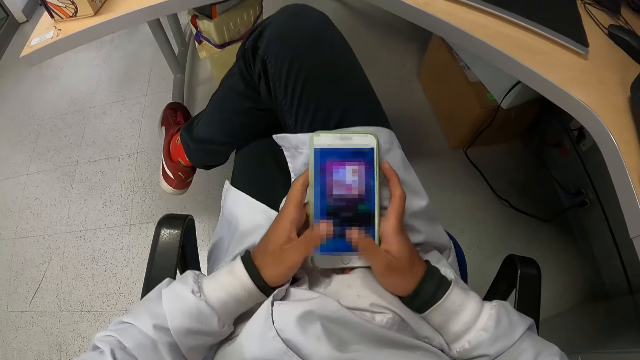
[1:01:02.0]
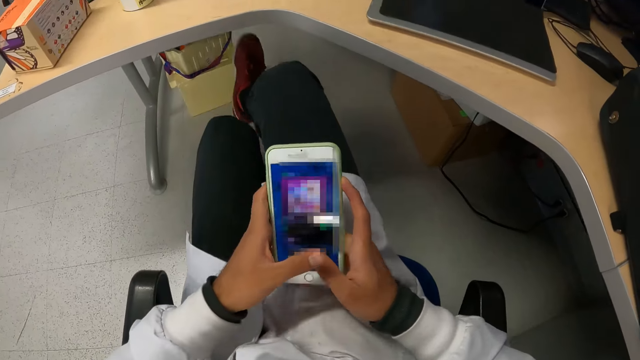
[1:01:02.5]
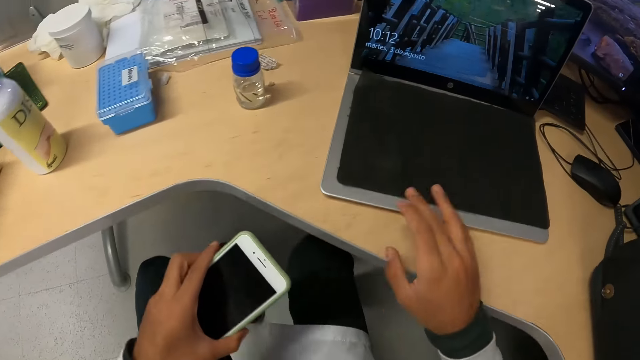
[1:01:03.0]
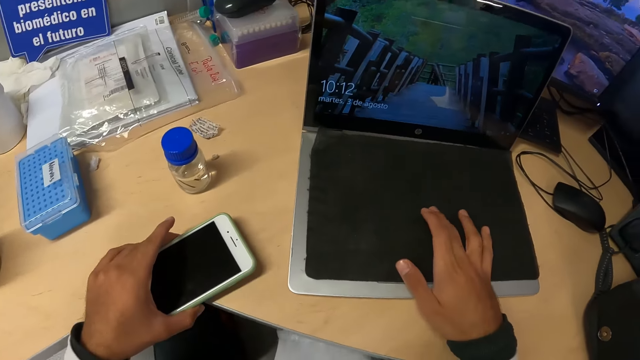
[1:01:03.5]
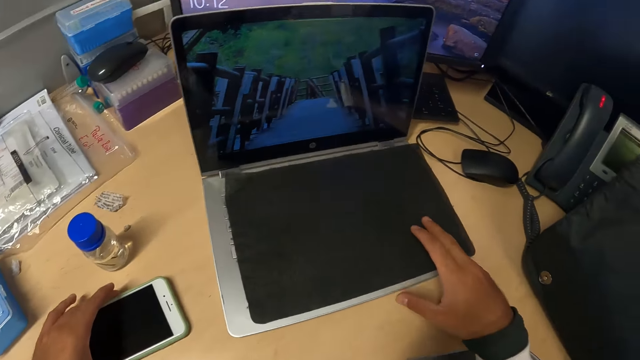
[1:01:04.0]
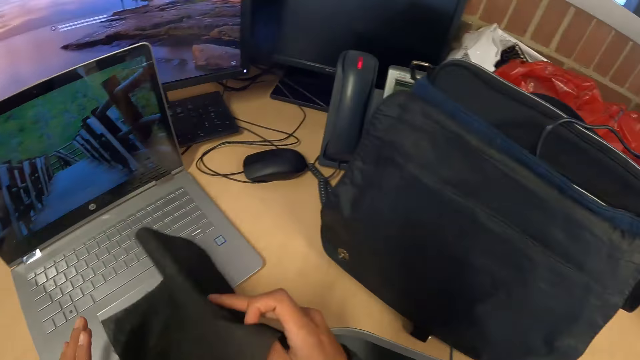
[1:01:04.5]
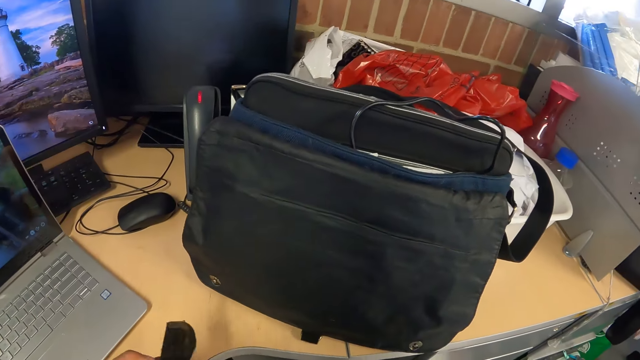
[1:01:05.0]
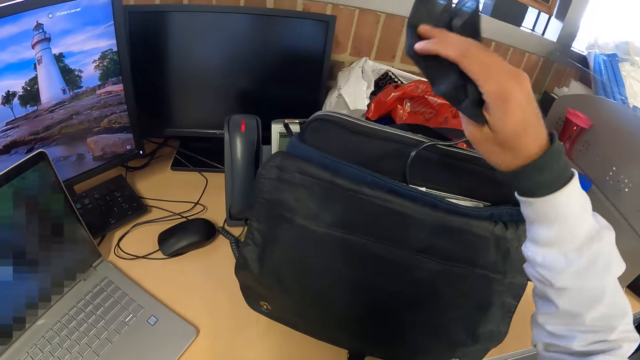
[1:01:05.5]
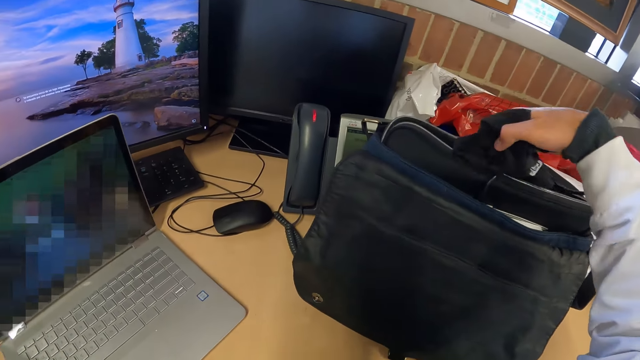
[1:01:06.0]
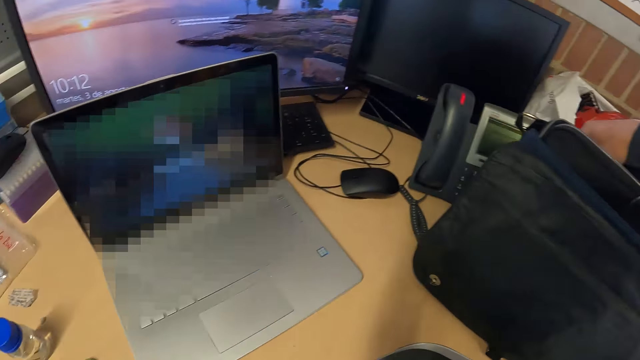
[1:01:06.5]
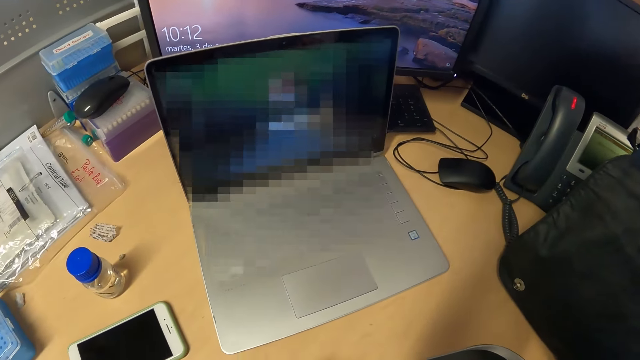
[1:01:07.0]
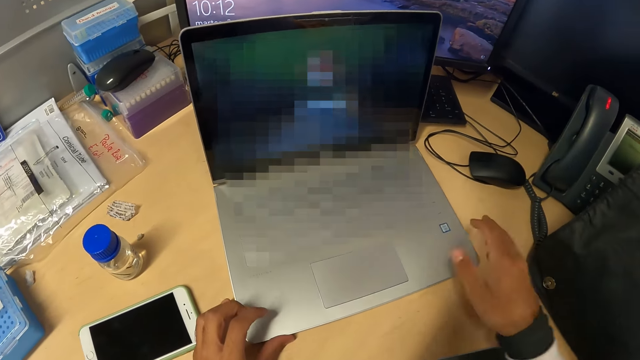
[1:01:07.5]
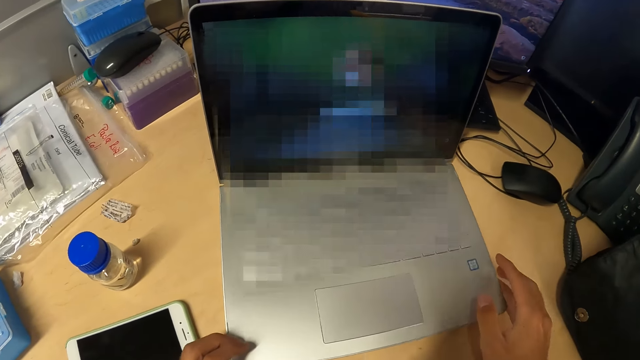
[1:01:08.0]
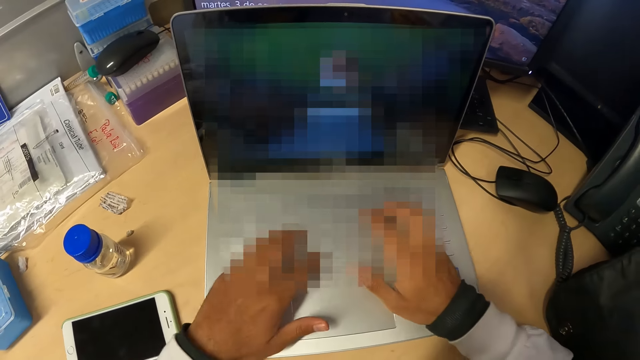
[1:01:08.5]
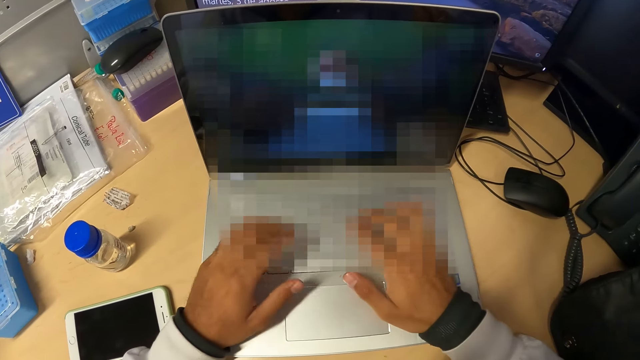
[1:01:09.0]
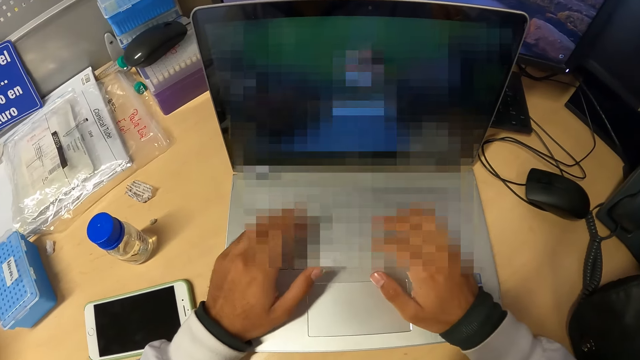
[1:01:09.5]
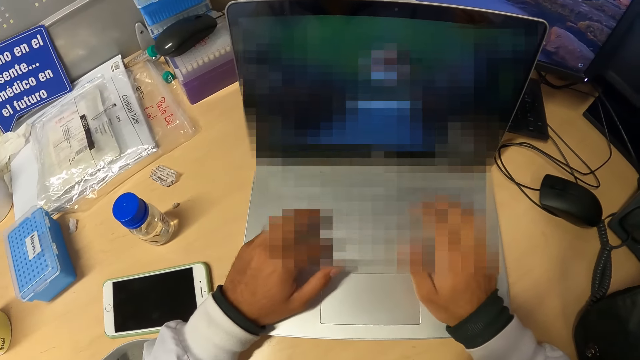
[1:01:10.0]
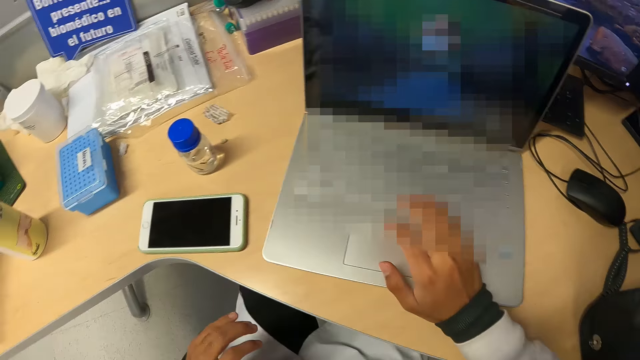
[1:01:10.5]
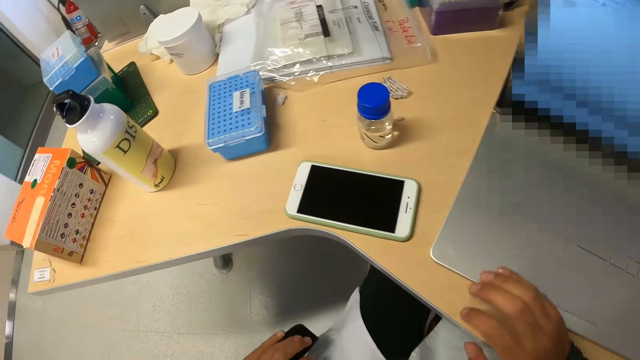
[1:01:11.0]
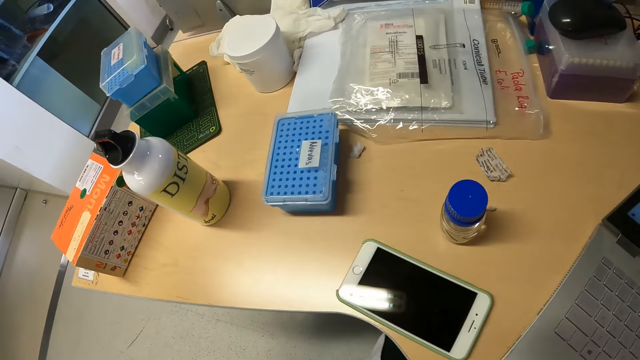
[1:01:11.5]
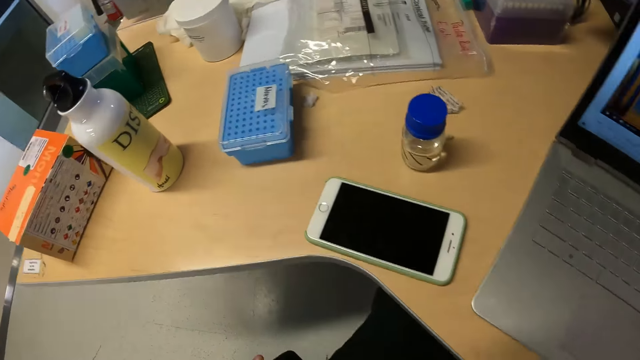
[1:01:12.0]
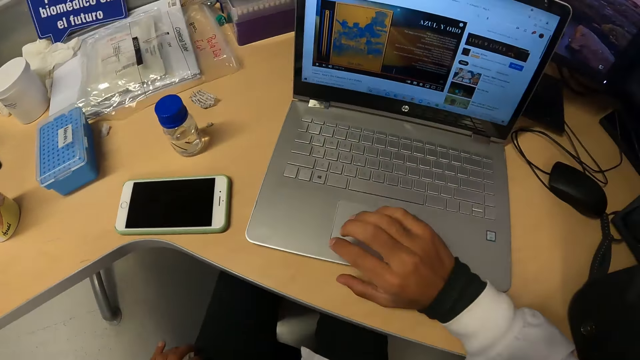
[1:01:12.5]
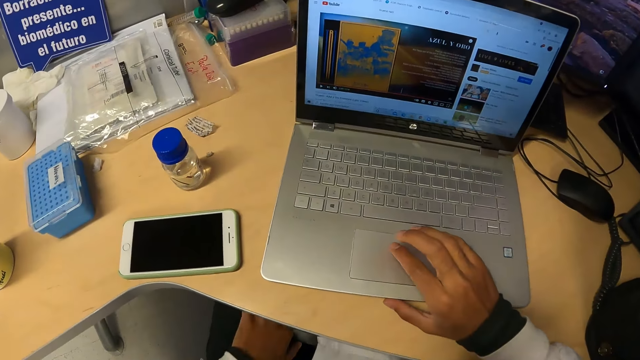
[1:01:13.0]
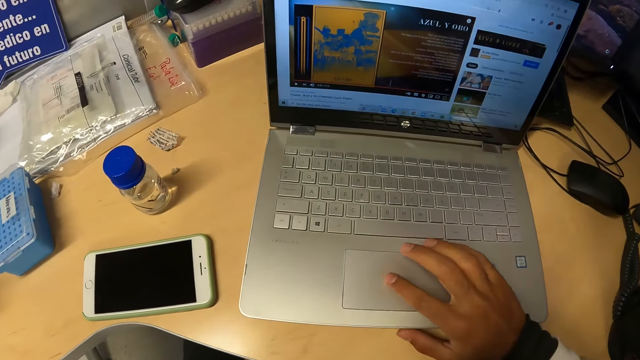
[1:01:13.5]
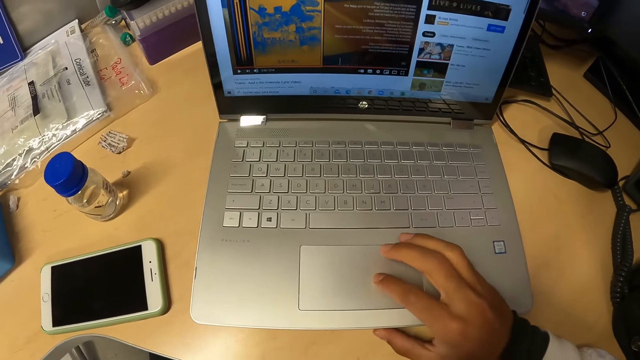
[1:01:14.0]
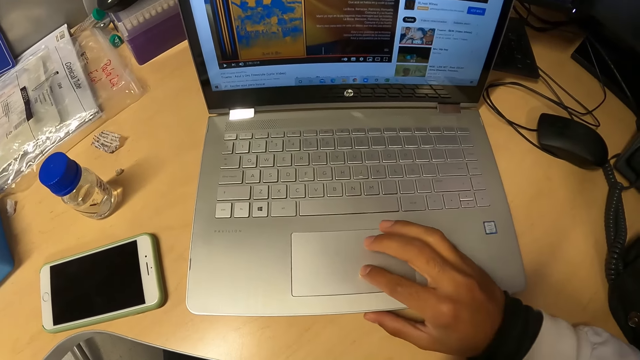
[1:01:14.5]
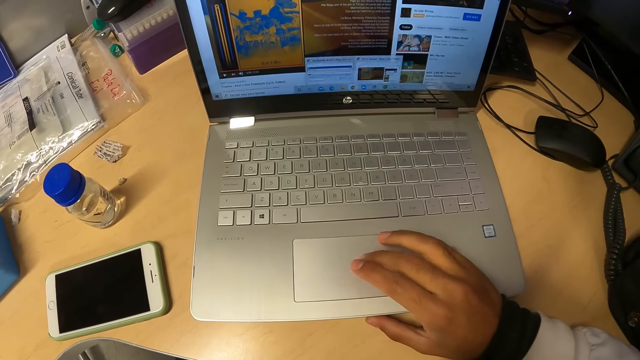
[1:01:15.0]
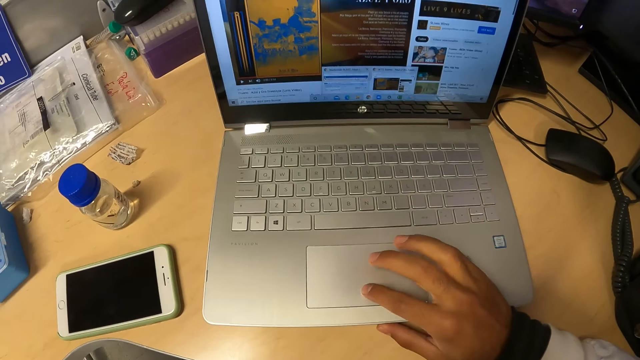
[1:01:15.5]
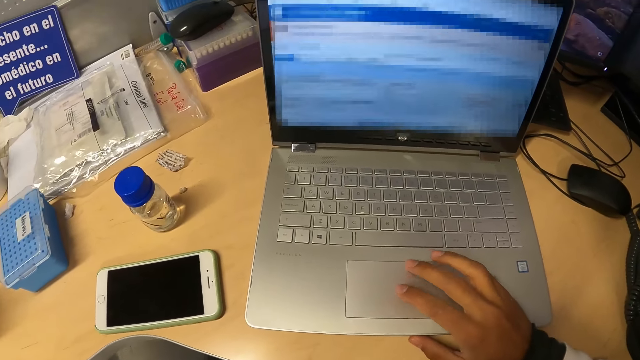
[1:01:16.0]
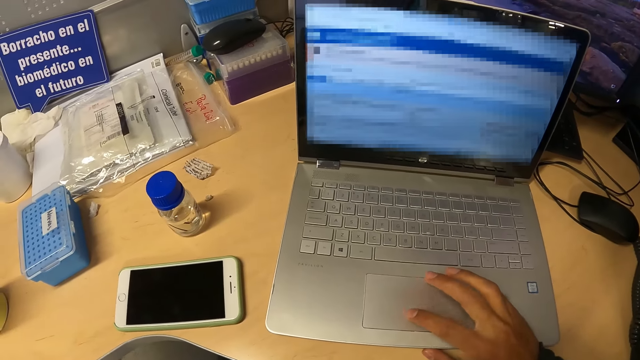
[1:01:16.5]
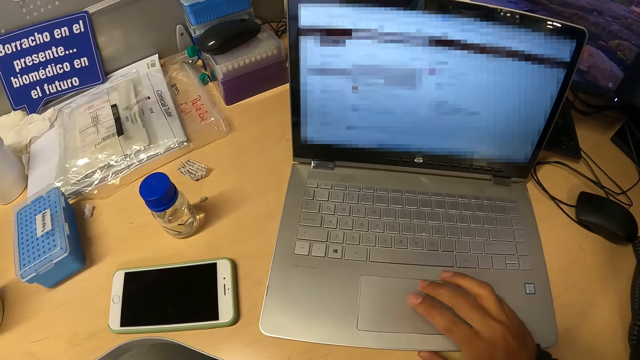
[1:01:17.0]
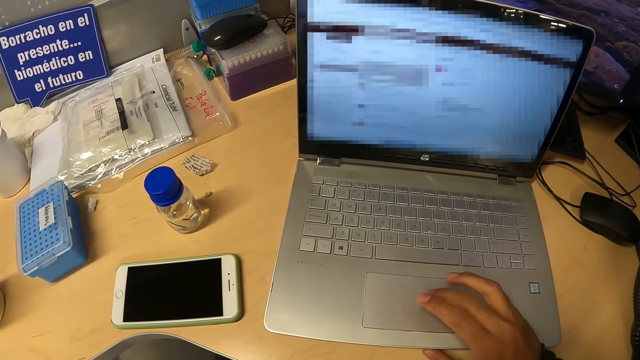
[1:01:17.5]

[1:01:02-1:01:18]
The camera wearer presses the laptop keys. He drops the phone on the table with his left hand. He moves the laptop keyboard cover with his right hand. He squeezes the laptop keyboard cover with both hands. He puts the laptop keyboard cover in the bag with his right hand. He adjusts the laptop. He operates the laptop on the table with both hands. He looks aside. He operates the laptop on the table with his right hand.

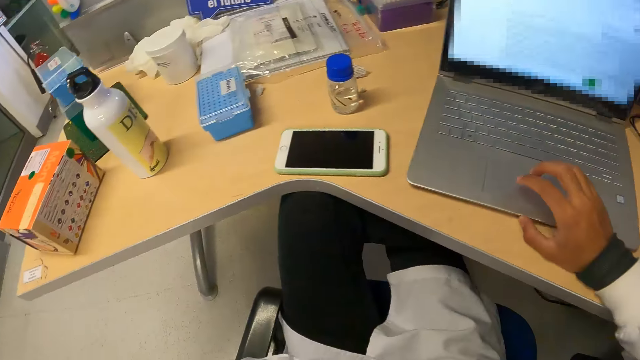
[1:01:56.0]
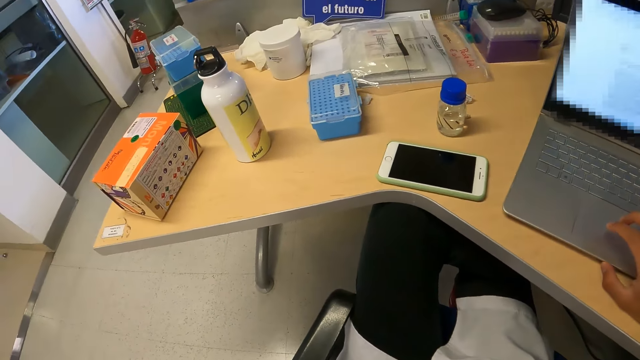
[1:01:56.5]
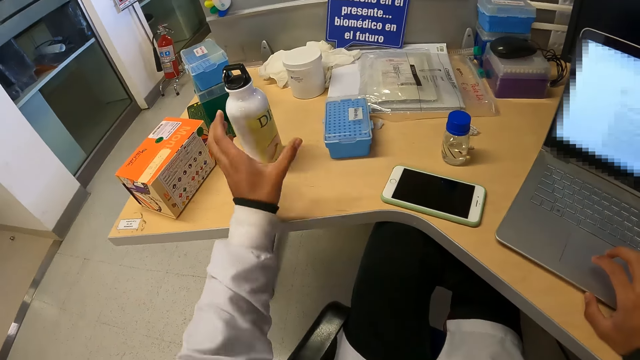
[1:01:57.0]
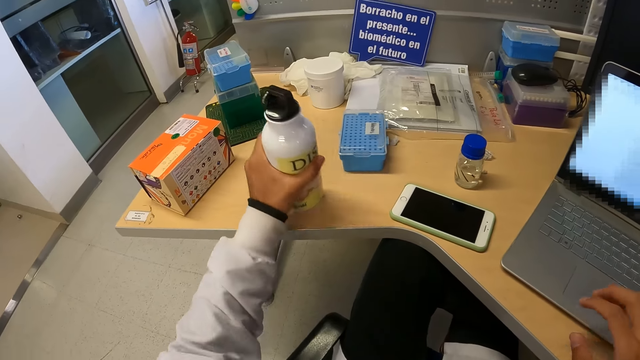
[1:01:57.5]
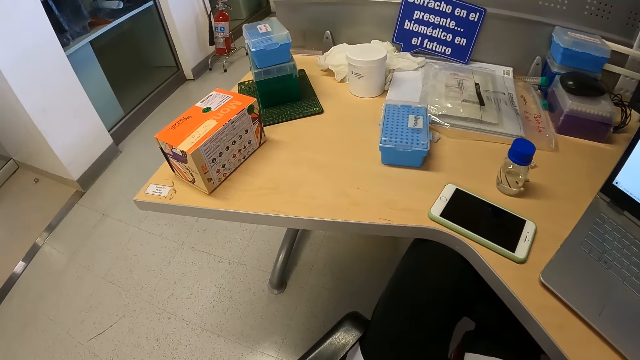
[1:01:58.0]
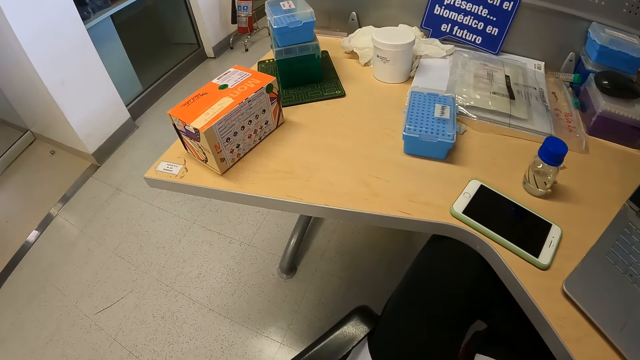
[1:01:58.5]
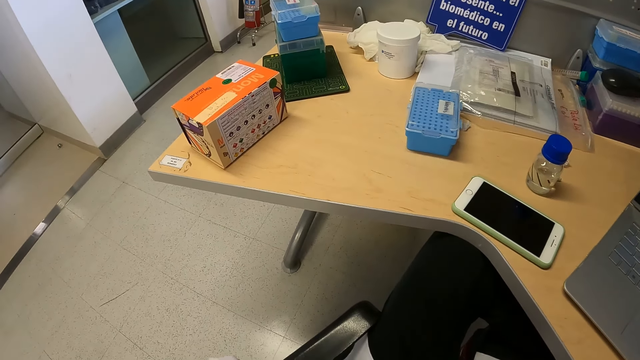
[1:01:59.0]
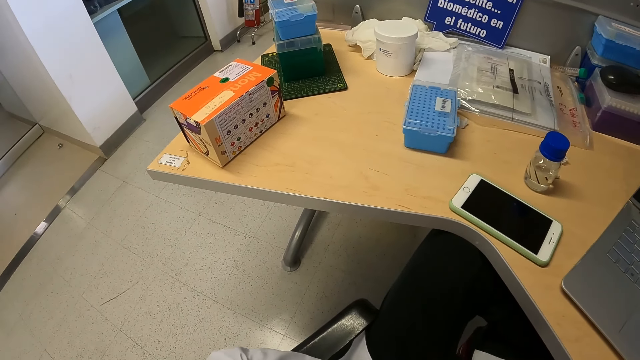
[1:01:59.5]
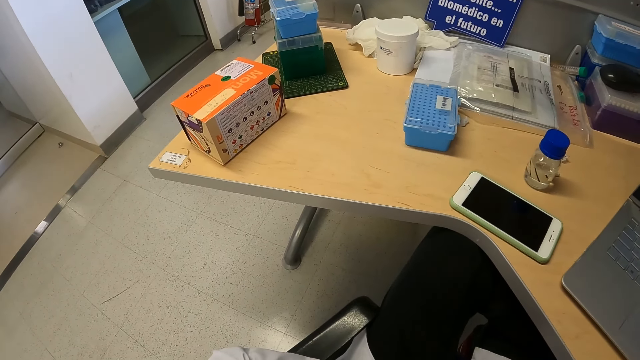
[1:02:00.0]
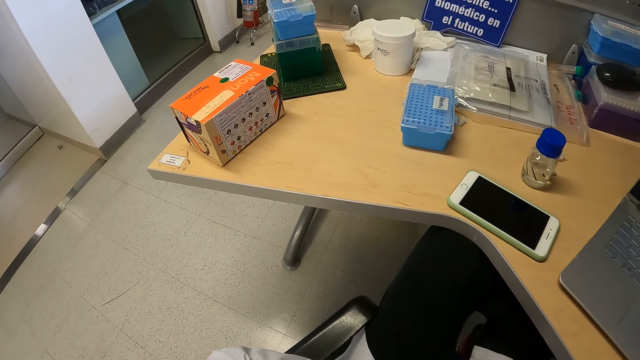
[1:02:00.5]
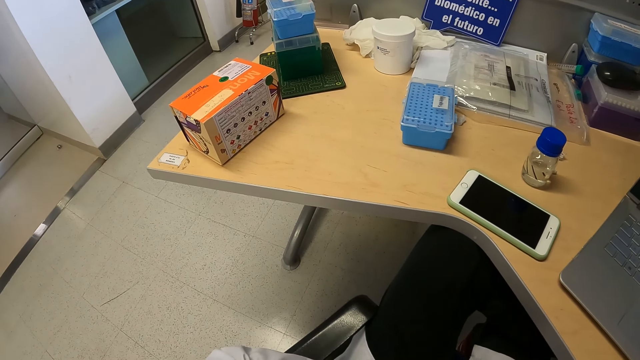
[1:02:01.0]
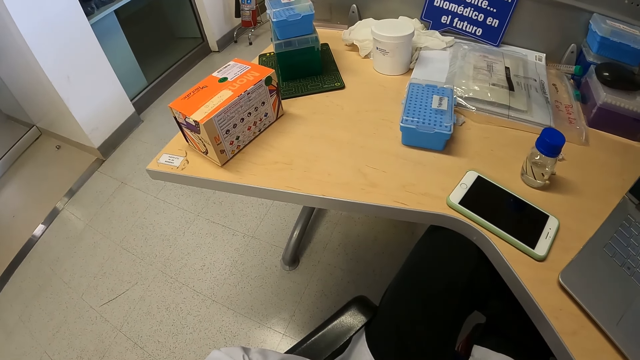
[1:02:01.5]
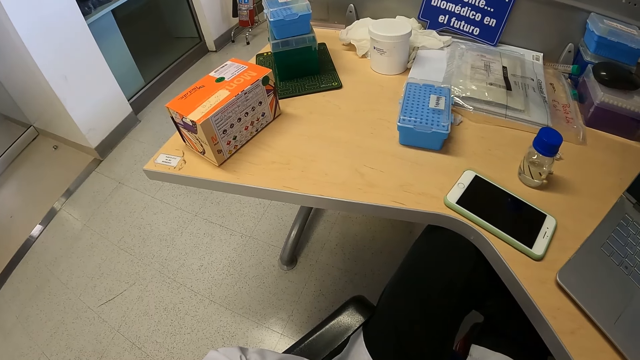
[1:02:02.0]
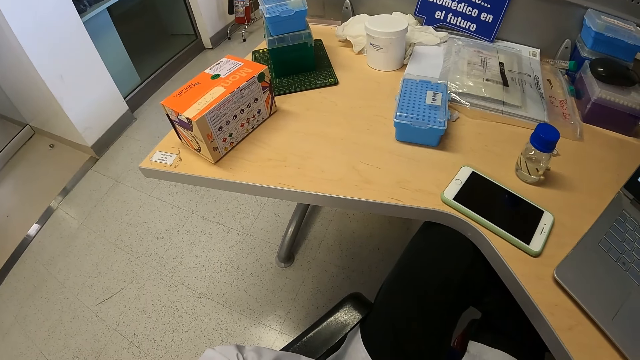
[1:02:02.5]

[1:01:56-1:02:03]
The camera wearer picks a bottle of water or can from the table with his left hand.
